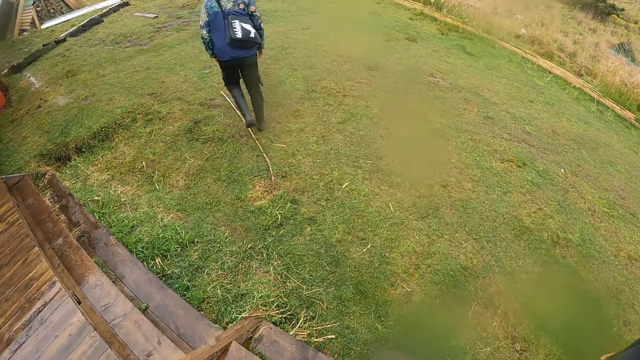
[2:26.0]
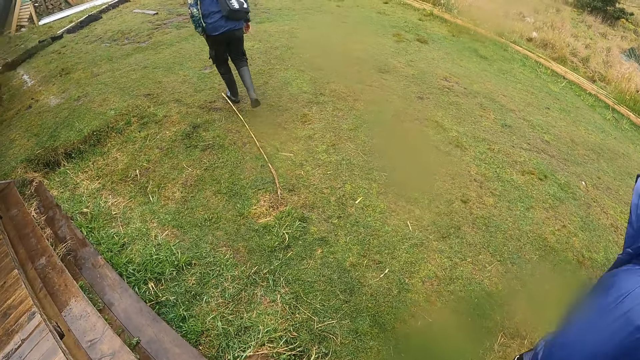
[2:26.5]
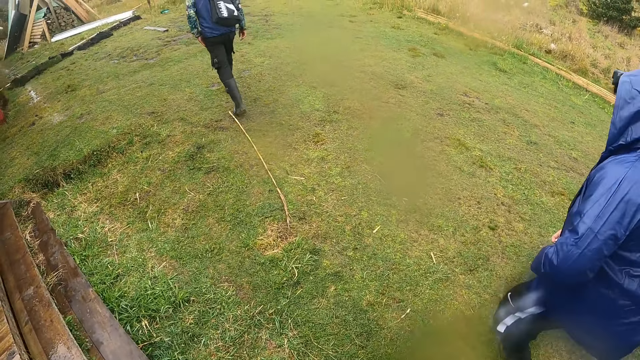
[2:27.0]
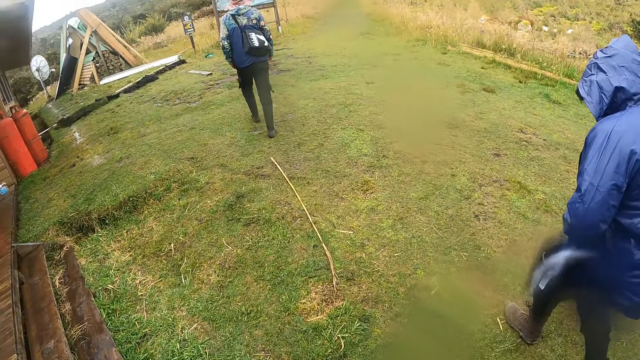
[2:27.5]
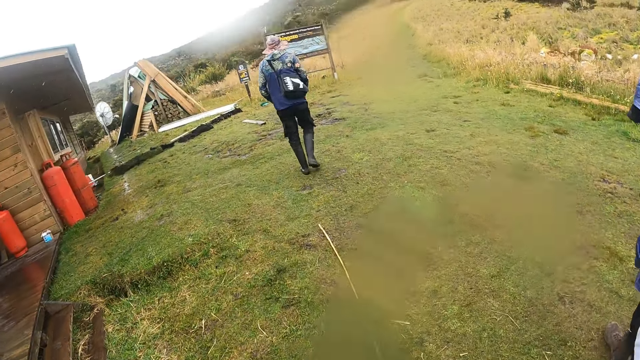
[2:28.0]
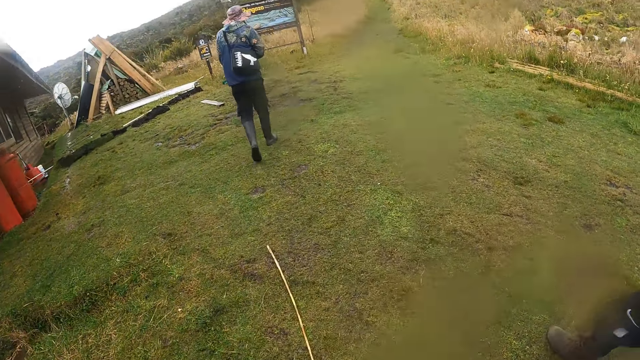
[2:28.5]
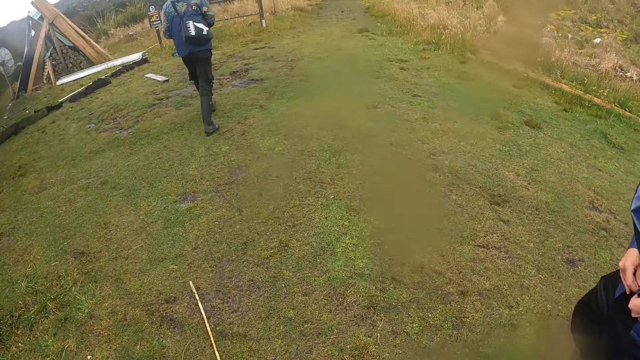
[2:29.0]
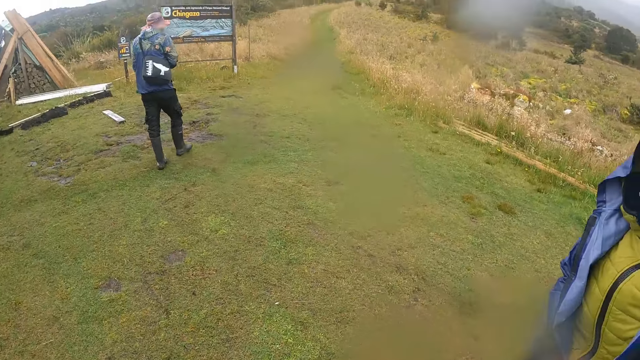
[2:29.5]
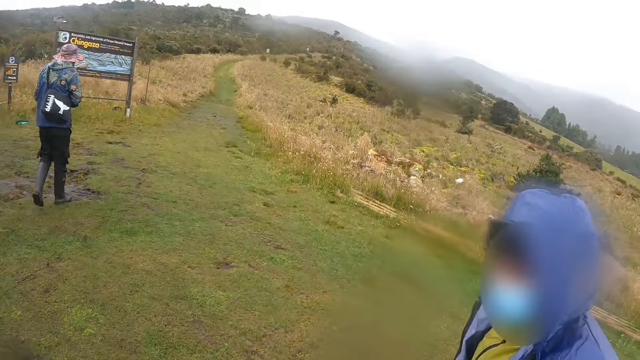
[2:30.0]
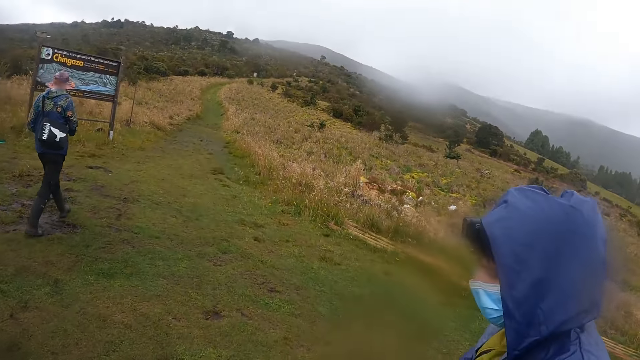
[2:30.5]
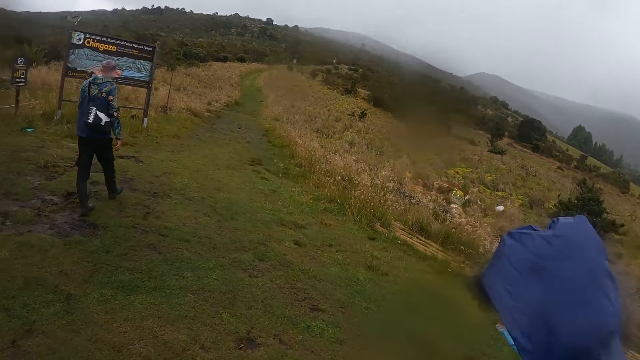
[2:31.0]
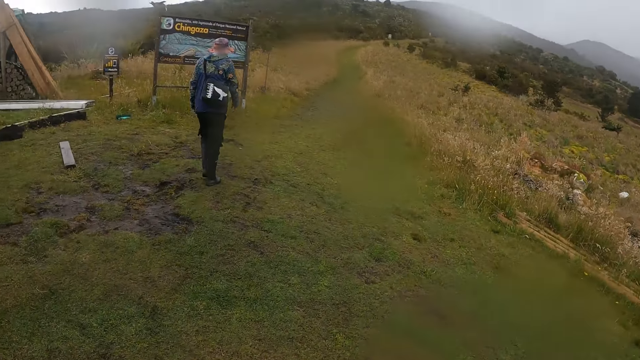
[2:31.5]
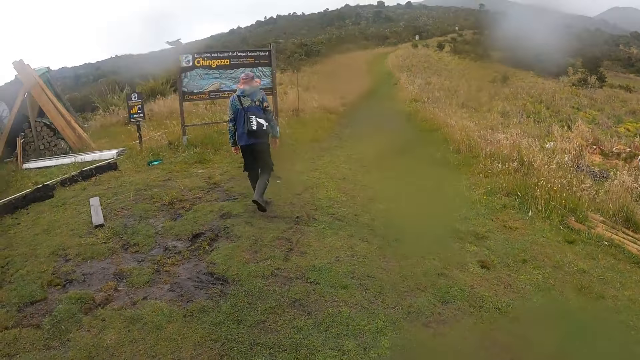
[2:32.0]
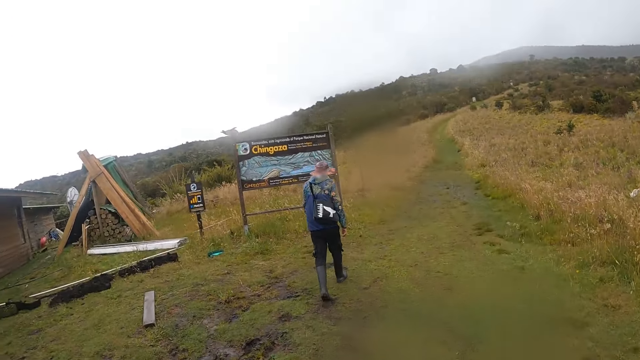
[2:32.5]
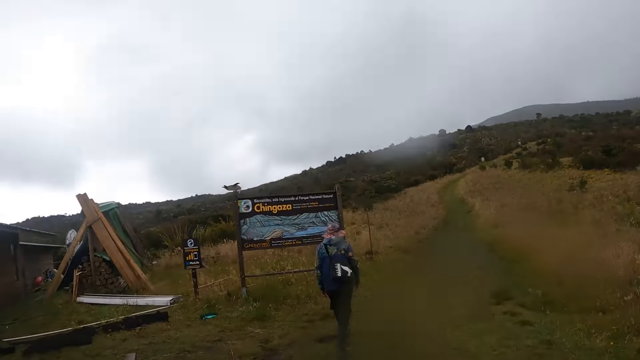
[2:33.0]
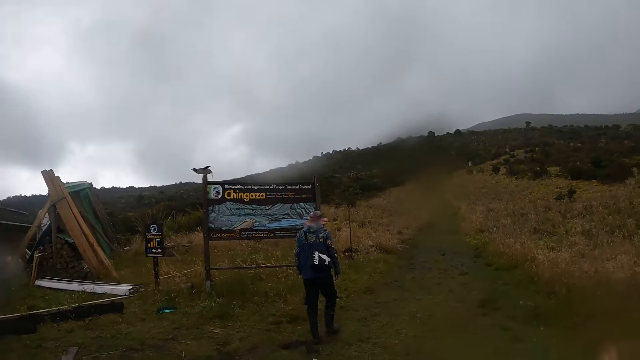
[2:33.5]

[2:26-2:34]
The camera wearer walks around a natural park.

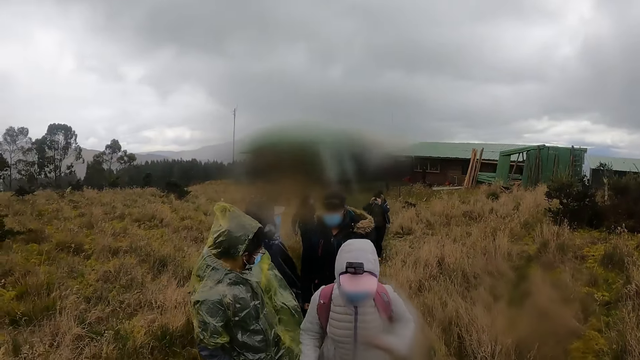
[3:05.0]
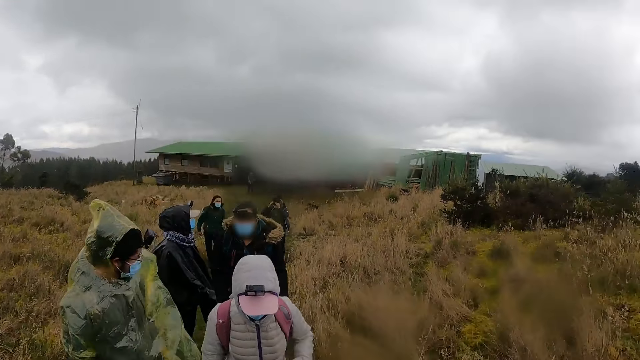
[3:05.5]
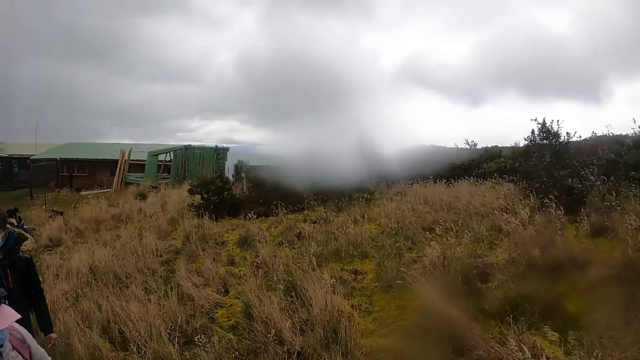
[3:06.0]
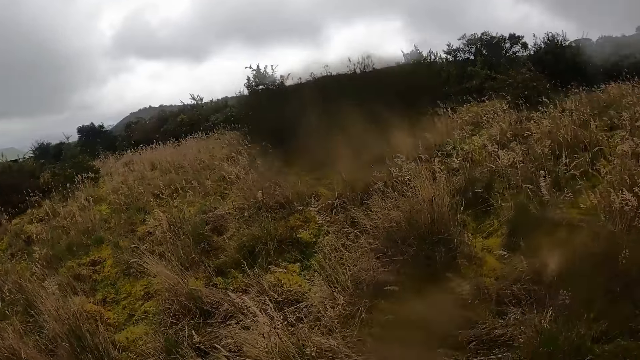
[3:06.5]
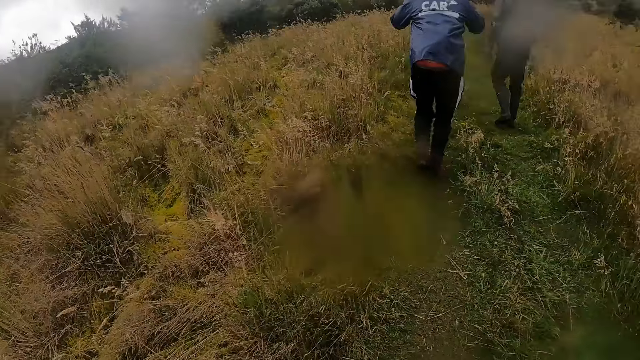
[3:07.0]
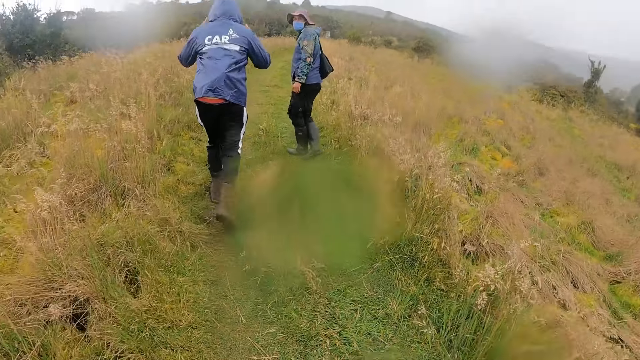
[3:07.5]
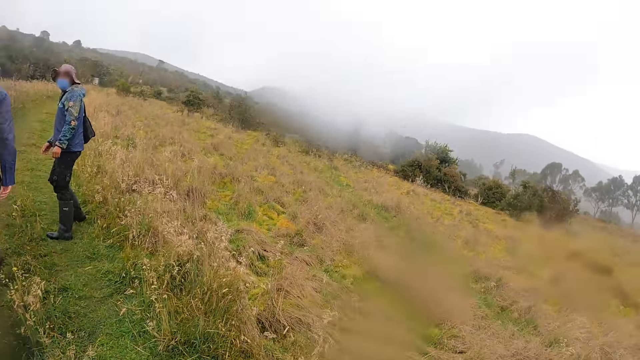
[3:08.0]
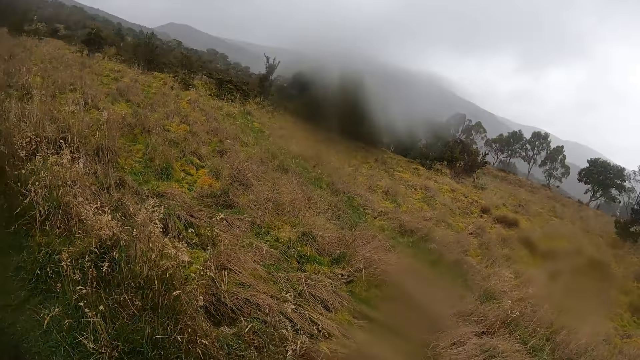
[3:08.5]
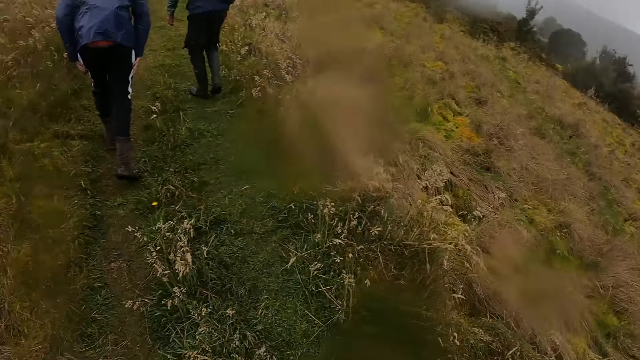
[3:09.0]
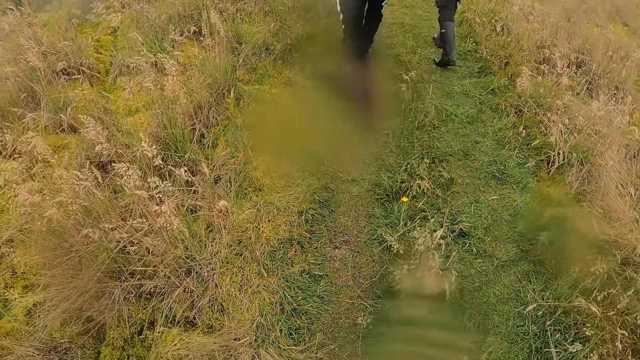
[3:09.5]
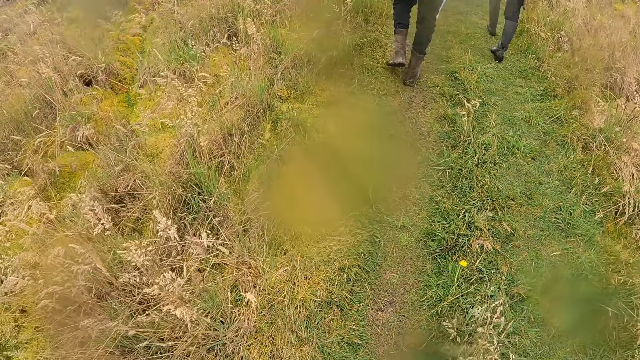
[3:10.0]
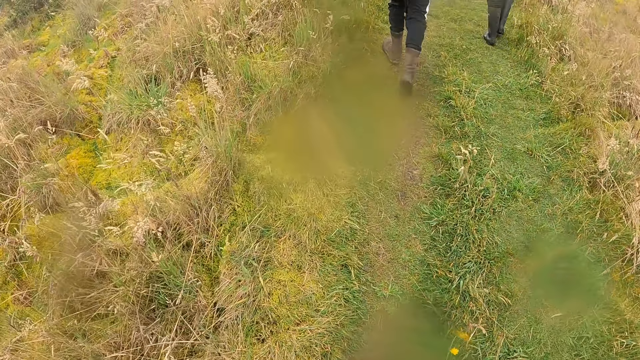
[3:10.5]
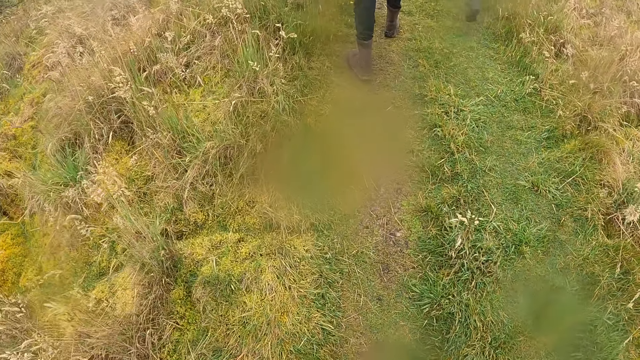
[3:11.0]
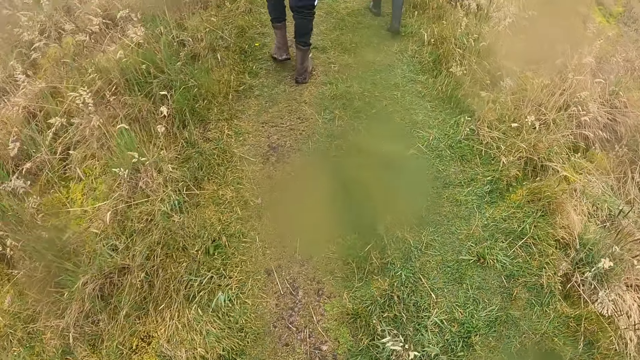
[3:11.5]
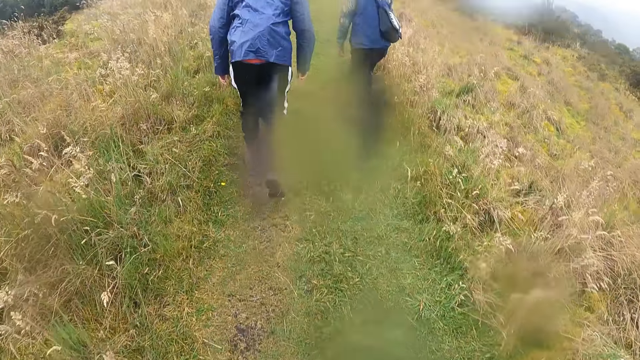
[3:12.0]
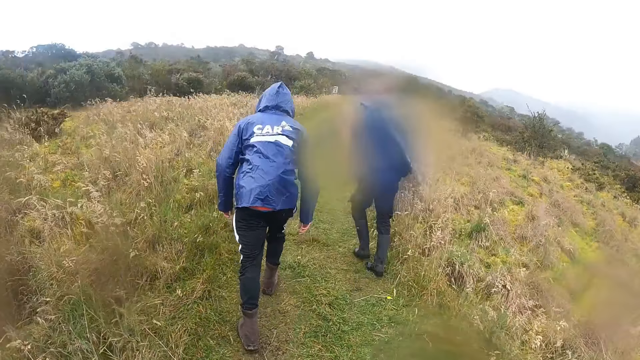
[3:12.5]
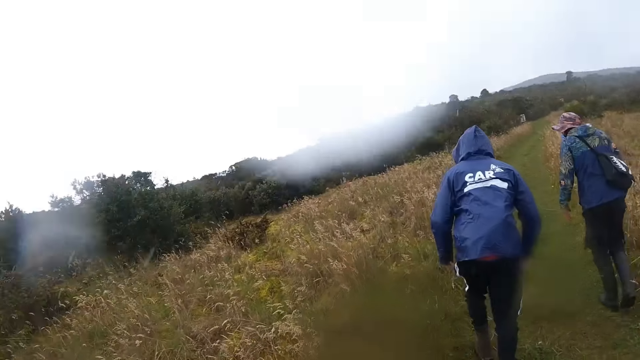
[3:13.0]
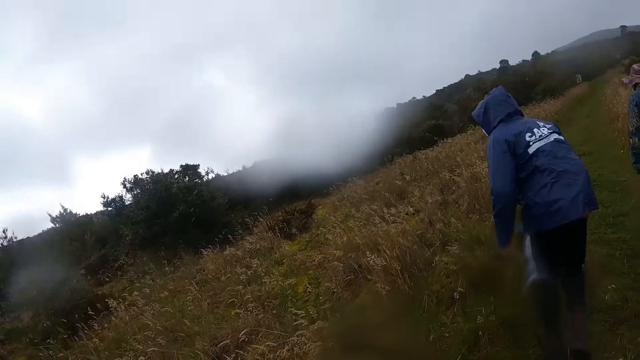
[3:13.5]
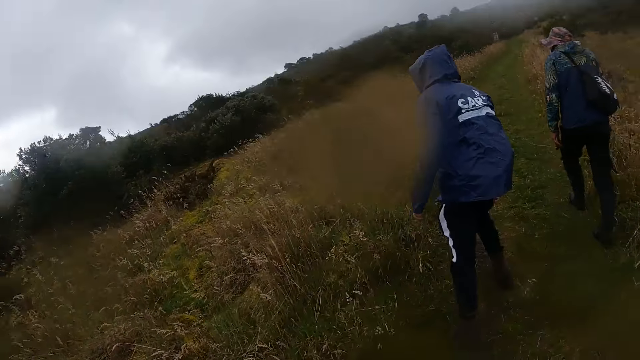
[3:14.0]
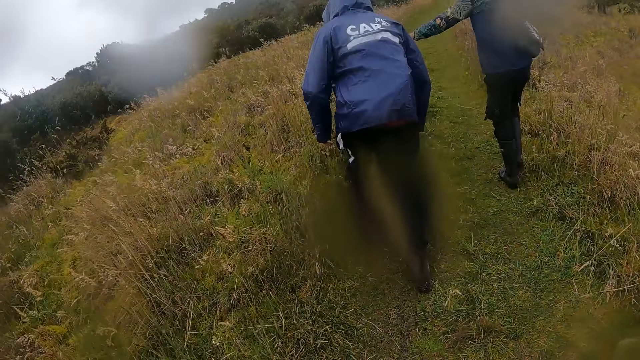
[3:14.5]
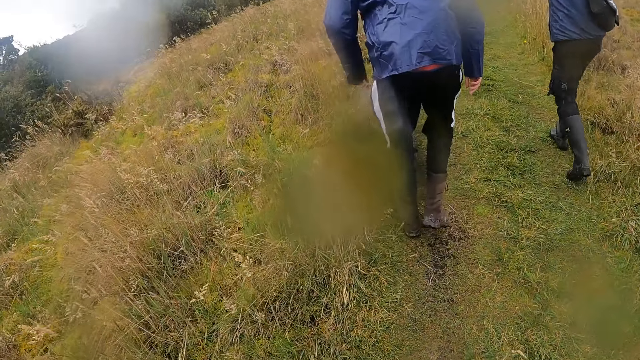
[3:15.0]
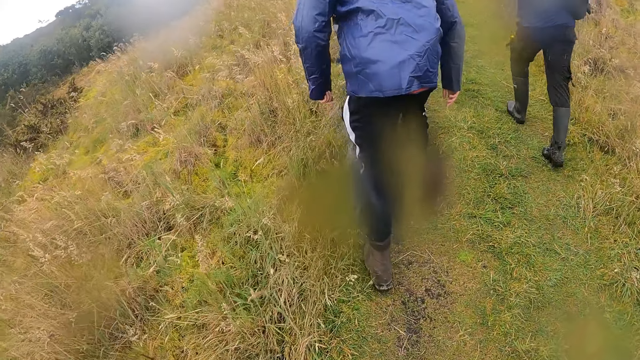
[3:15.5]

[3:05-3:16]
The camera wearer looks around. They walk on the ground.

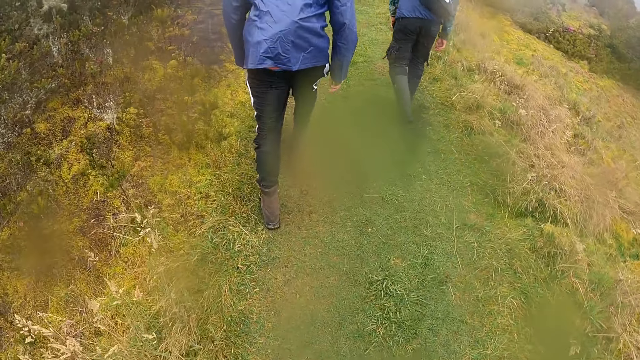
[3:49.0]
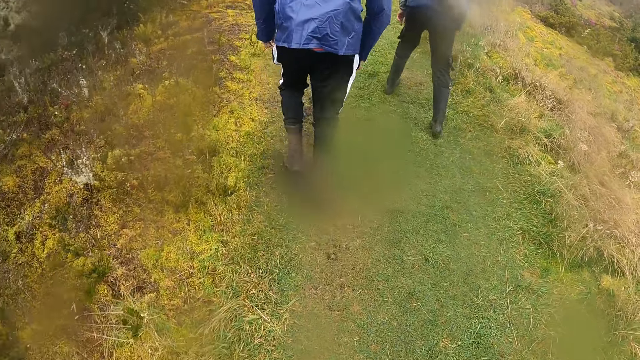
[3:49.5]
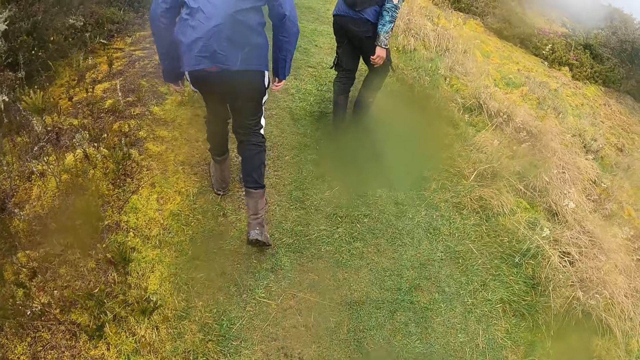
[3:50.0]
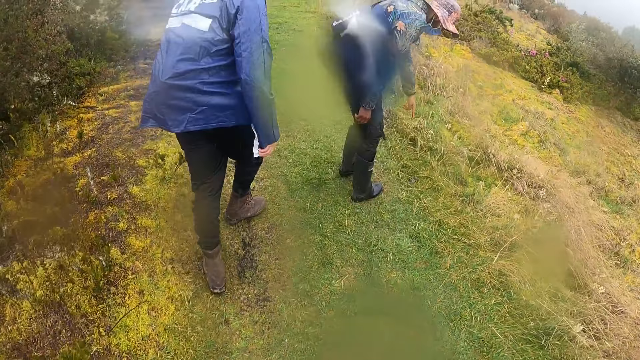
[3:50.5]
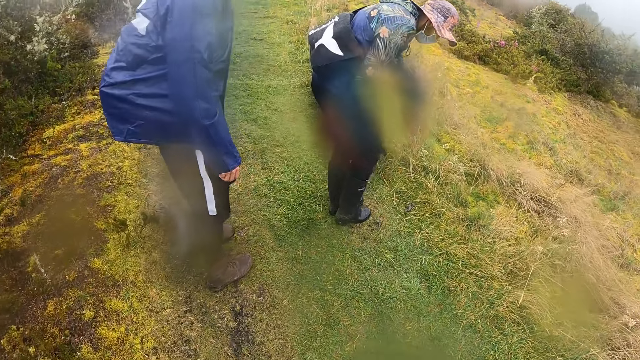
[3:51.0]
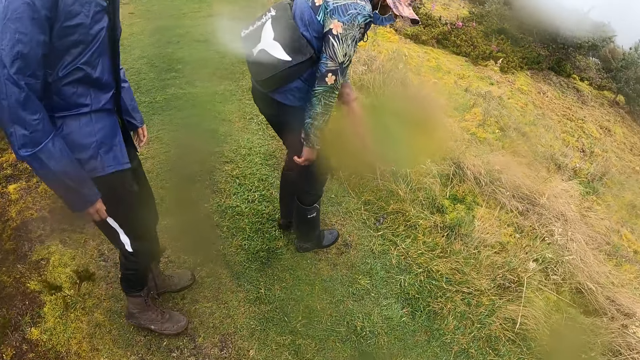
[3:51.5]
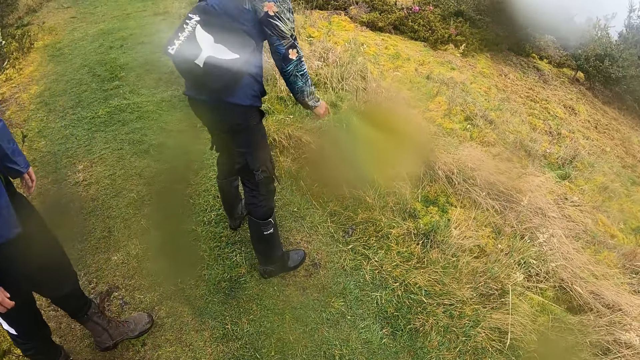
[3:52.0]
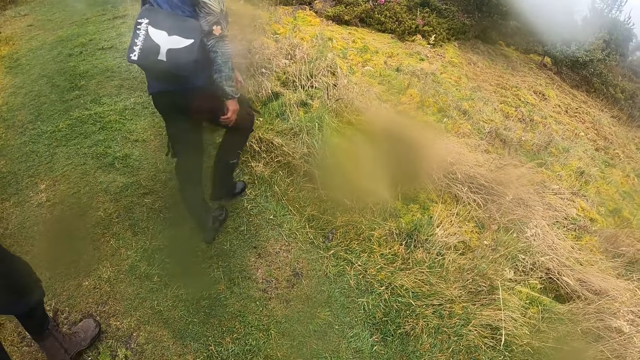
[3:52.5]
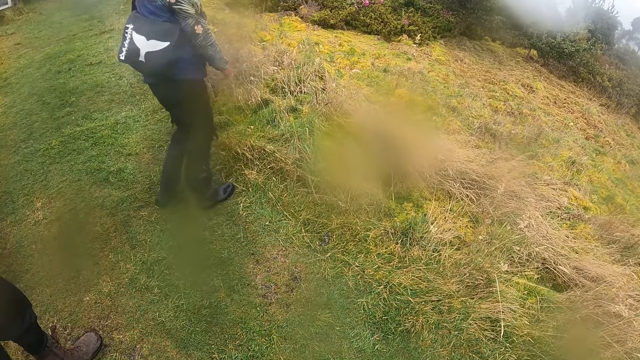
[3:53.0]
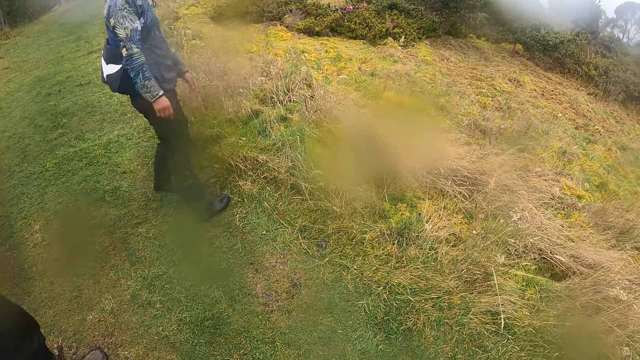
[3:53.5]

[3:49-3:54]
The man points to the ground with his left hand. The camera wearer looks at the vegetation.
